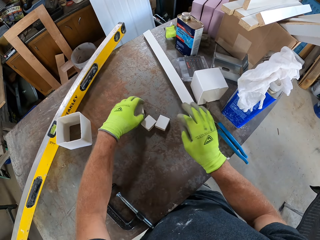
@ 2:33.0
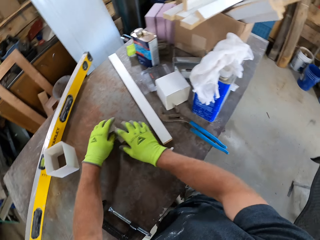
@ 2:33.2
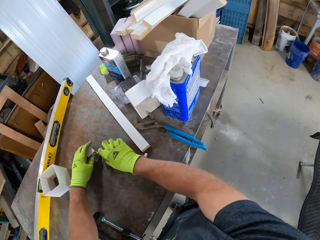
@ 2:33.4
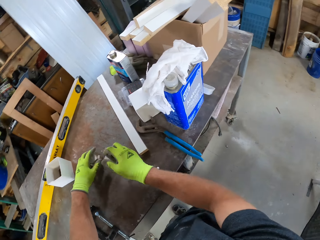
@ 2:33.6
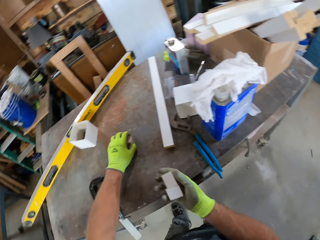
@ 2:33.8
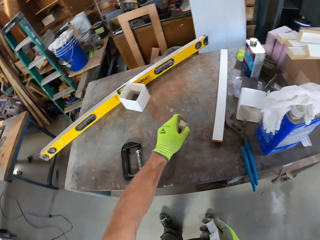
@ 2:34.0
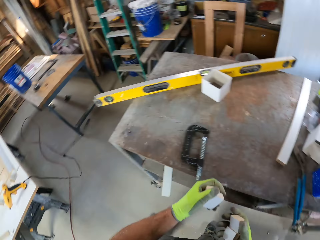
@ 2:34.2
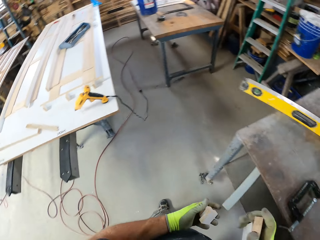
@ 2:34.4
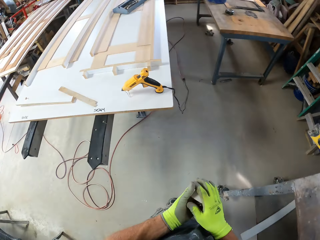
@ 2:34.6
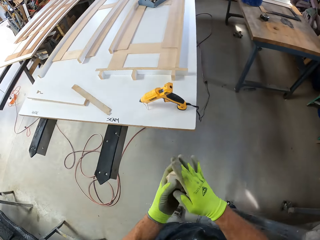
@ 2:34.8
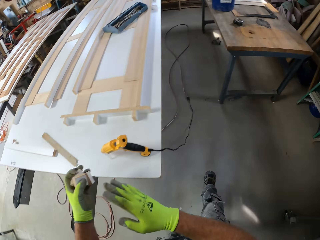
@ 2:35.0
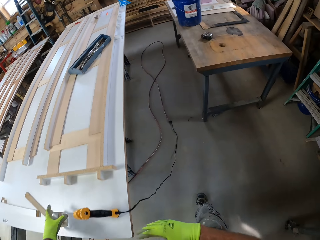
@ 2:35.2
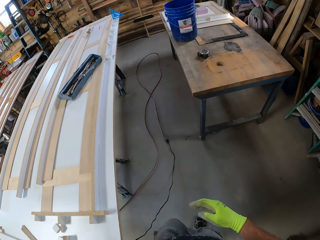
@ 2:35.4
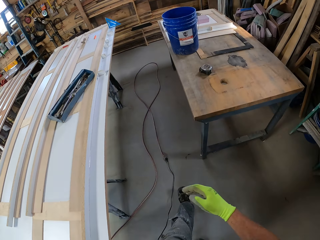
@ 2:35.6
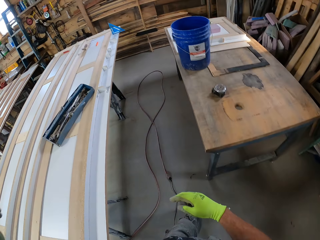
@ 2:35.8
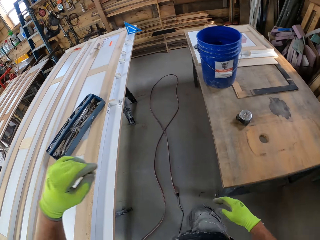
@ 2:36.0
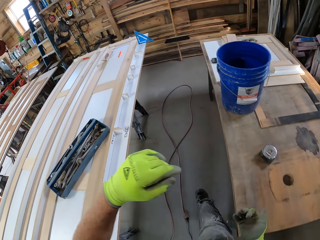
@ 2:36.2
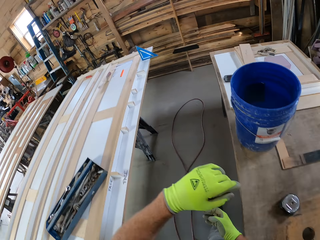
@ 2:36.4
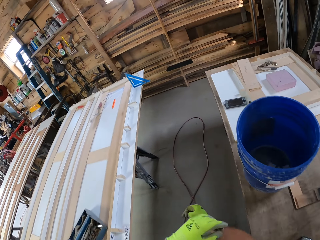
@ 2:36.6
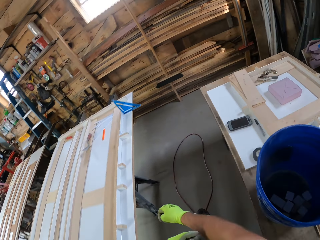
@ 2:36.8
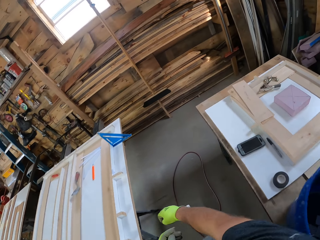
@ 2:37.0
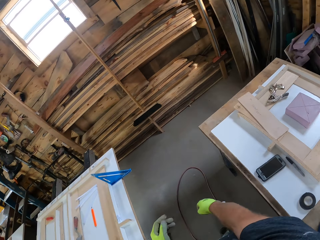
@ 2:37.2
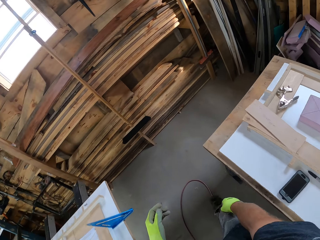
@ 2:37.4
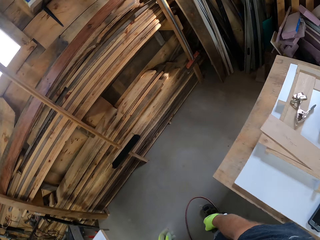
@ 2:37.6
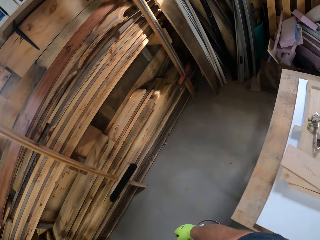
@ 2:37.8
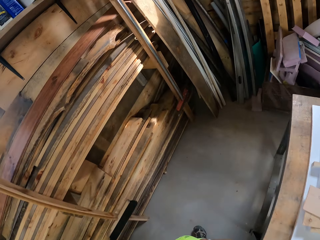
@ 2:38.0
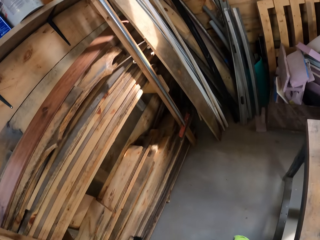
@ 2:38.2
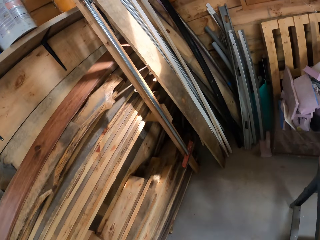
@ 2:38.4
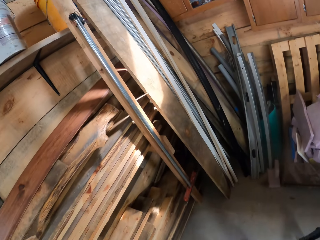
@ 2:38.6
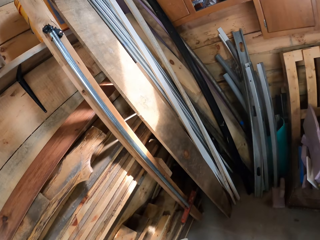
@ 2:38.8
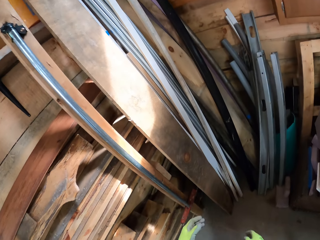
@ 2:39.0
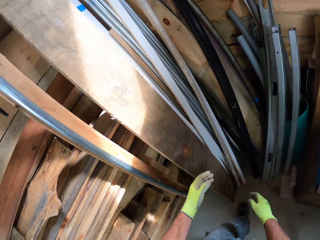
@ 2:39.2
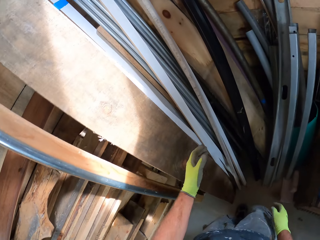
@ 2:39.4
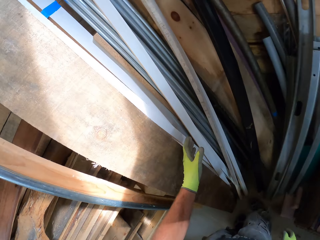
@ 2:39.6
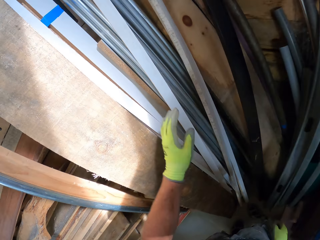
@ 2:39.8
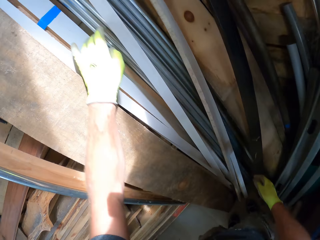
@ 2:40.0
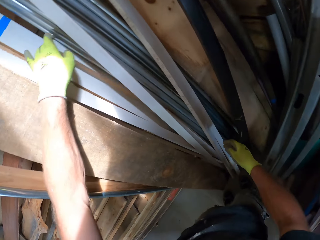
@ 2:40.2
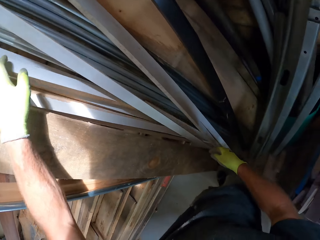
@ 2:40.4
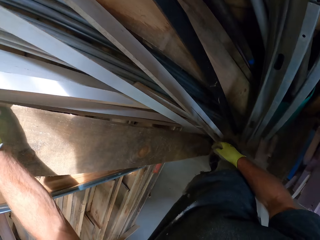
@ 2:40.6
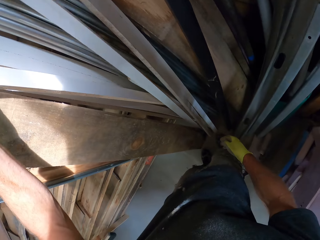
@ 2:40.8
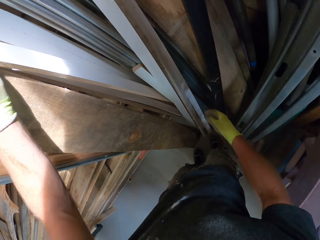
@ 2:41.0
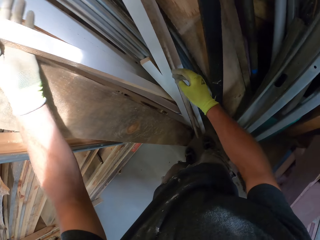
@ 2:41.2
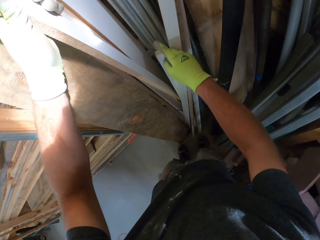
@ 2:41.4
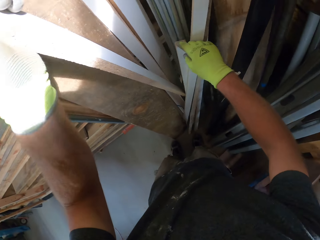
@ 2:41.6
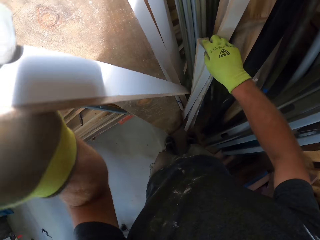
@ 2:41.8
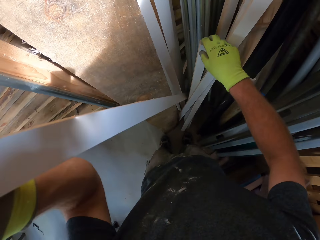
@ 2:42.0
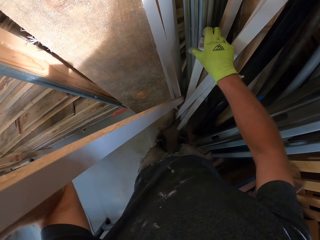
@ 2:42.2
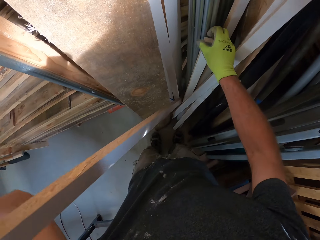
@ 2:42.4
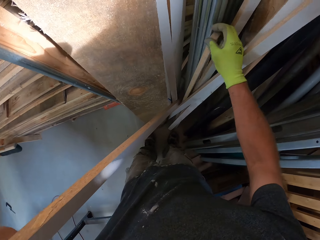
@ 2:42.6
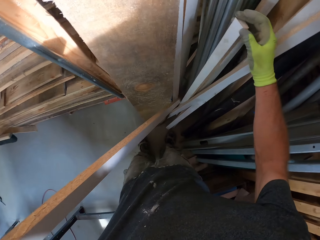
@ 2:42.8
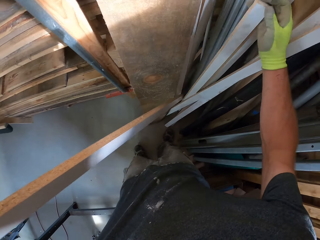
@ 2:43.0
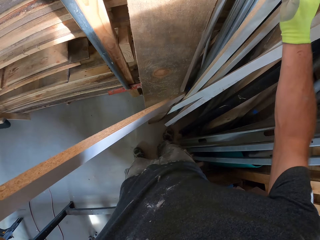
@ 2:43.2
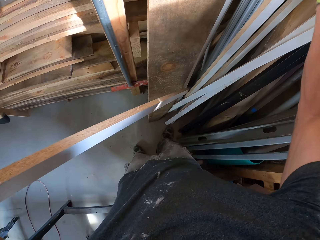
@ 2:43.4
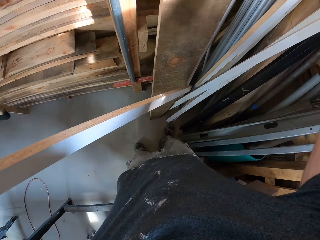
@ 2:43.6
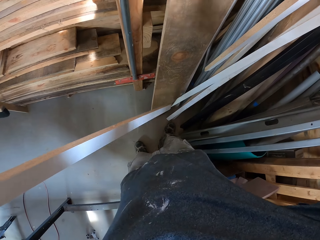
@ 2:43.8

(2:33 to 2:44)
The camera wearer walks towards the pool table. He places the wood blocks on the white board. He walks around the workshop. He picks up two pieces of wood from a wall.

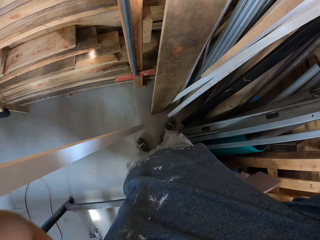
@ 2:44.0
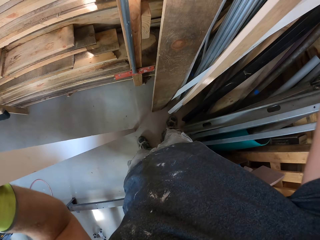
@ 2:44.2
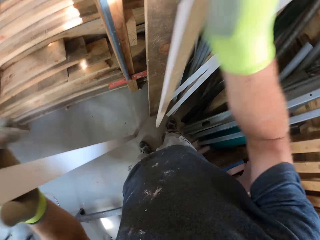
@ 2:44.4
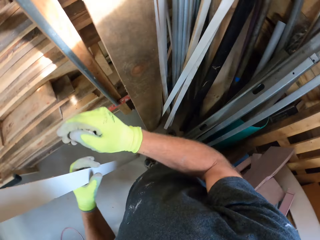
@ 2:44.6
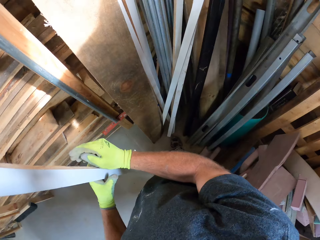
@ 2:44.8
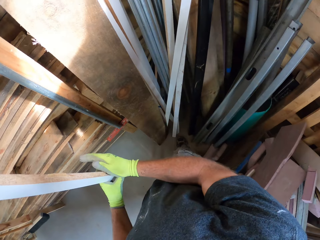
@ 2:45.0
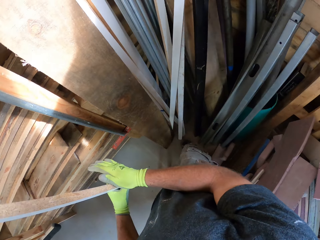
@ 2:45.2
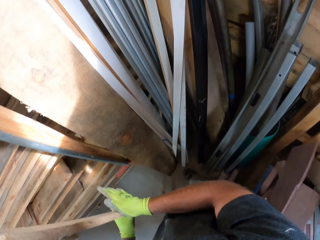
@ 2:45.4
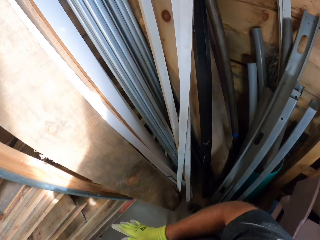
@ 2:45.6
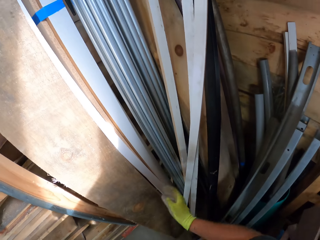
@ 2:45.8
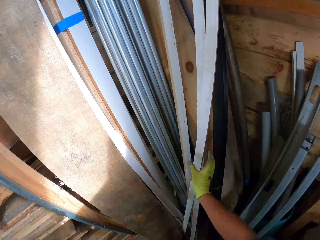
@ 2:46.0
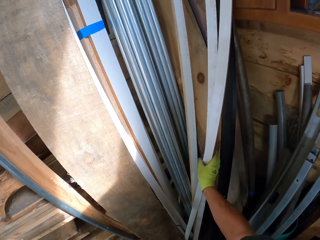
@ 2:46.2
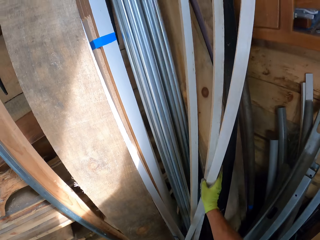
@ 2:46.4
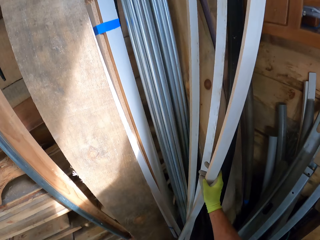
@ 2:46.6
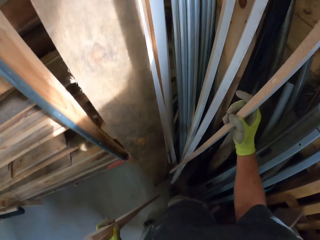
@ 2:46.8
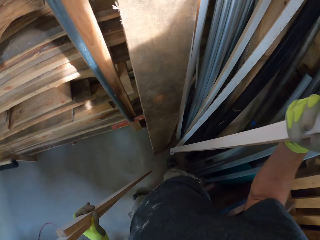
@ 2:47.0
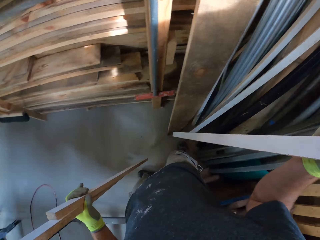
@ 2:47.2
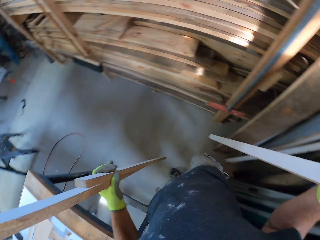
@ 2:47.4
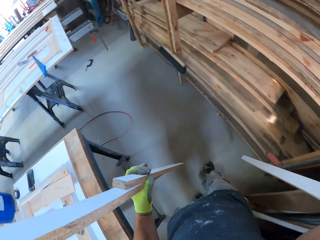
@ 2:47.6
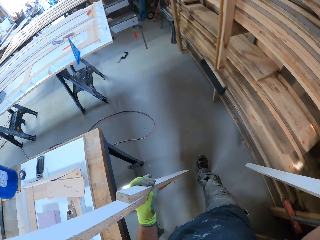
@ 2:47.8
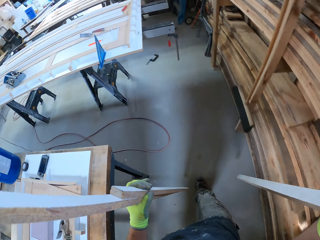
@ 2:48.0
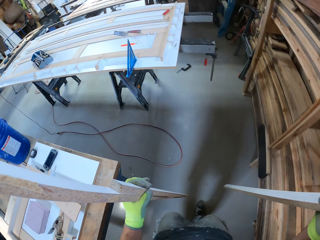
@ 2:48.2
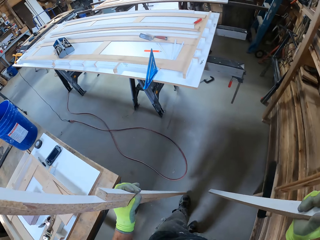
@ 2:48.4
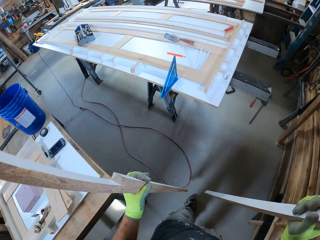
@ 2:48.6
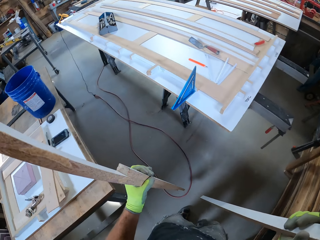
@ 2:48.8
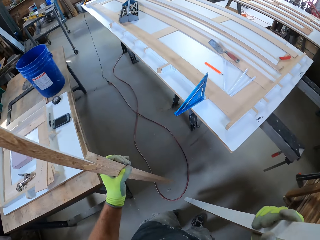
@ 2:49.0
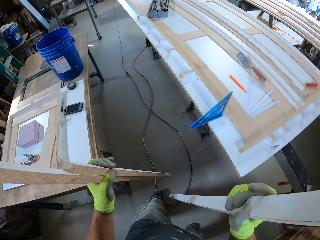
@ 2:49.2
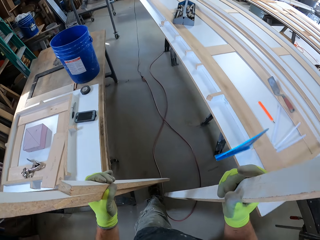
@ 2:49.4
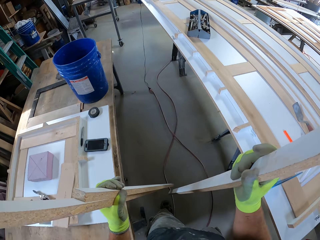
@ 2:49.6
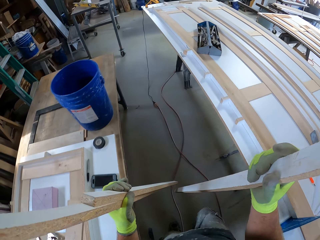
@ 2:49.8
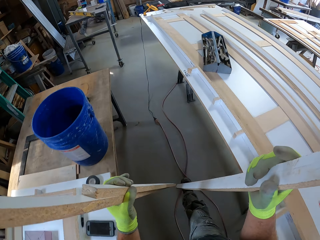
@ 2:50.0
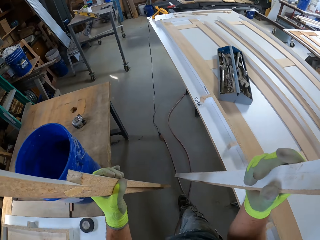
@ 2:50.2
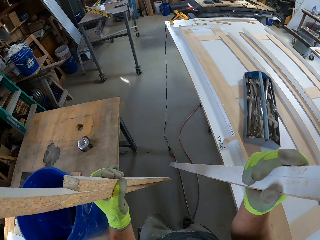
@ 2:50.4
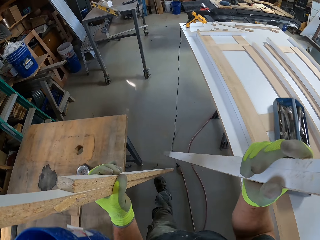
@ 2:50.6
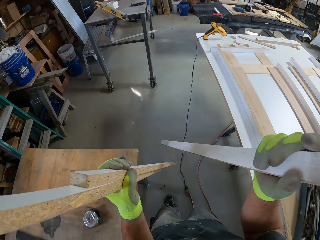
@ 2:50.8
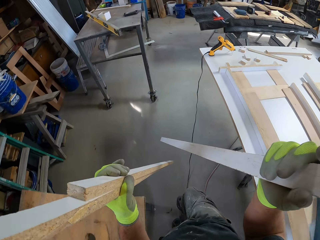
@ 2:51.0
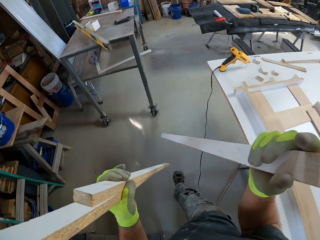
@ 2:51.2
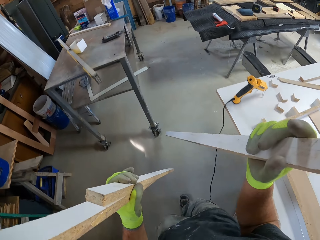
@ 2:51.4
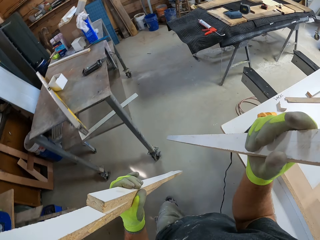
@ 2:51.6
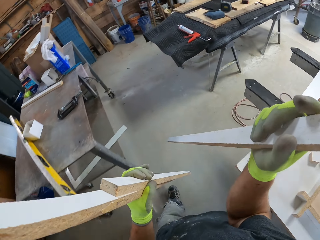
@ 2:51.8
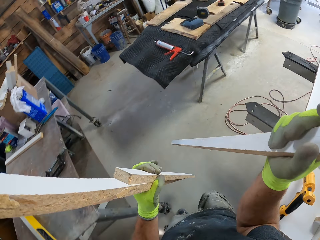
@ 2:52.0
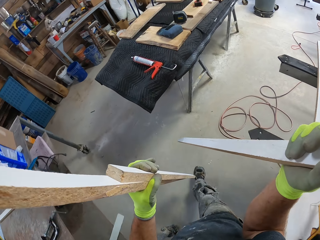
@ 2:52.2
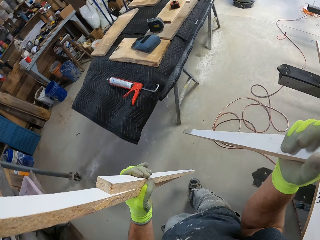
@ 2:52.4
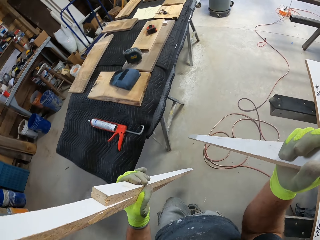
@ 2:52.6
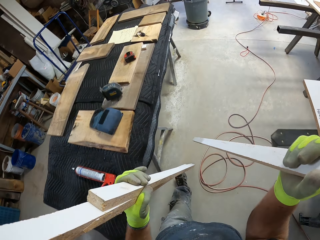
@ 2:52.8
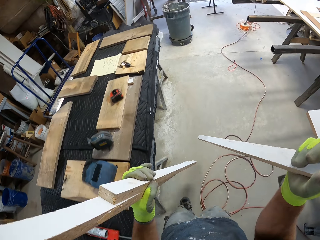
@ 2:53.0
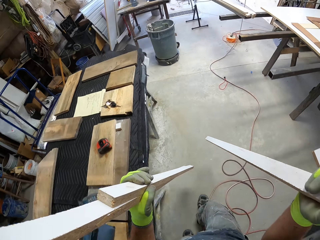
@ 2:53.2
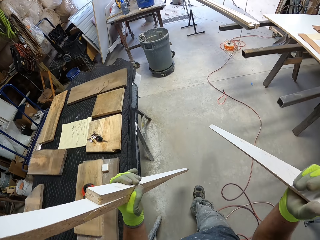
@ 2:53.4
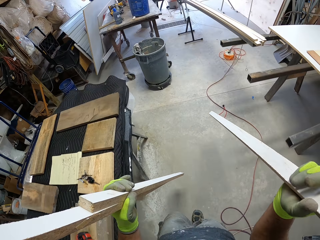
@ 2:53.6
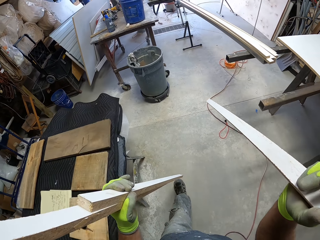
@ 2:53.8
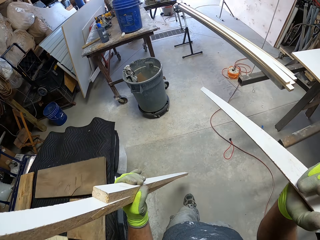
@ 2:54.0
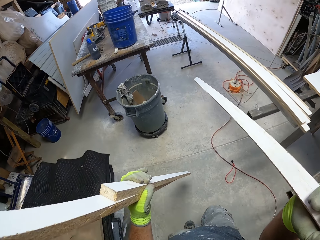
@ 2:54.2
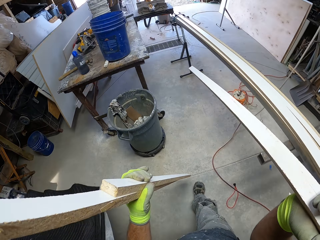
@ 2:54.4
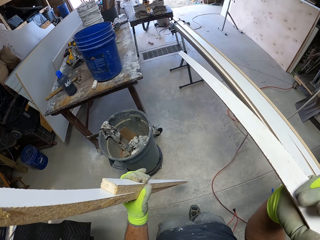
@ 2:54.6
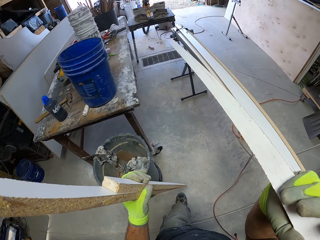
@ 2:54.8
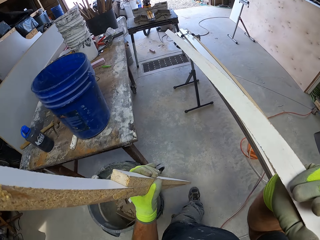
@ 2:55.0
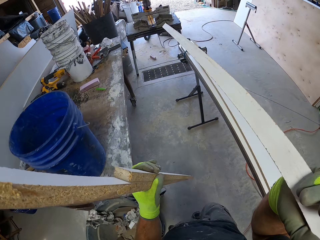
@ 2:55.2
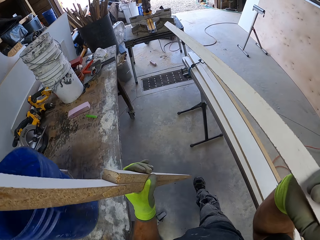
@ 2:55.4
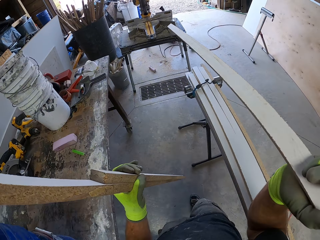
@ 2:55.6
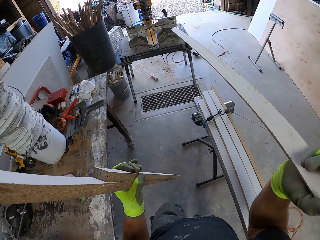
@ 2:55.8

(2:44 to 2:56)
The camera wearer holds the two pieces of wood in his left hand. He picks up a piece of wood. He walks to the compound saw with the pieces of wood.
